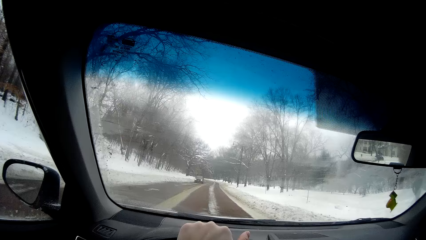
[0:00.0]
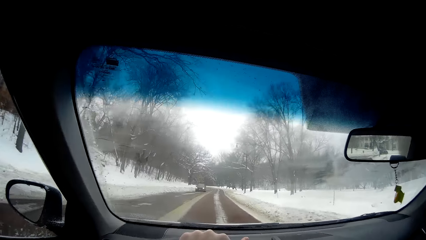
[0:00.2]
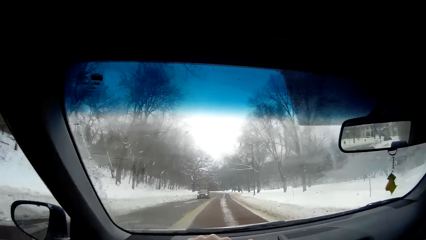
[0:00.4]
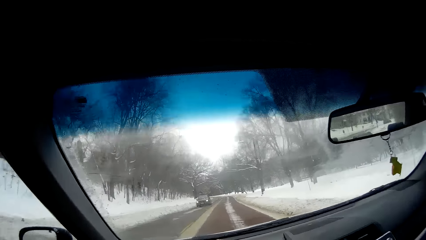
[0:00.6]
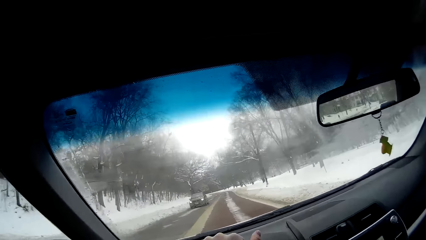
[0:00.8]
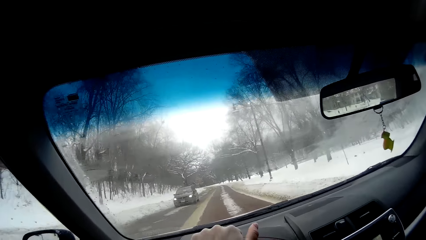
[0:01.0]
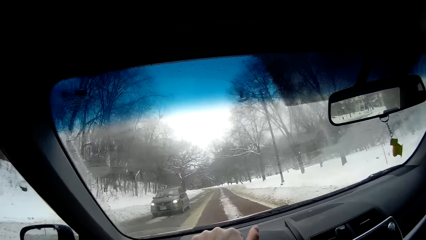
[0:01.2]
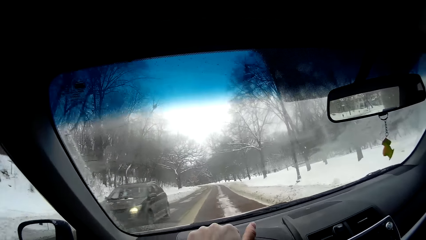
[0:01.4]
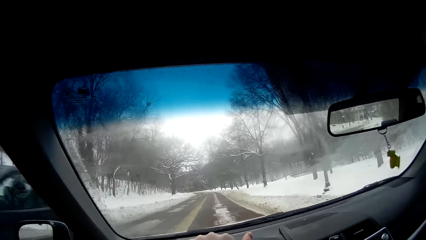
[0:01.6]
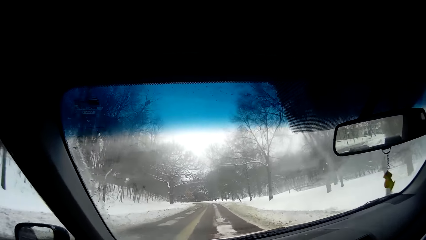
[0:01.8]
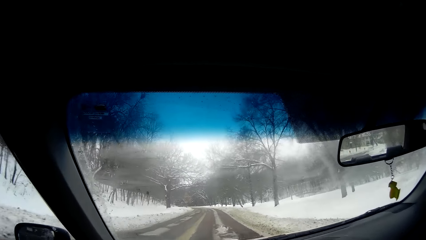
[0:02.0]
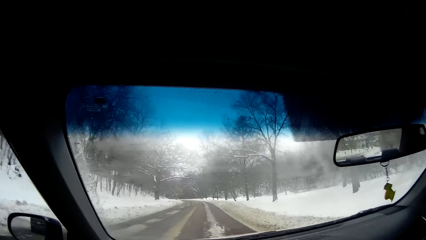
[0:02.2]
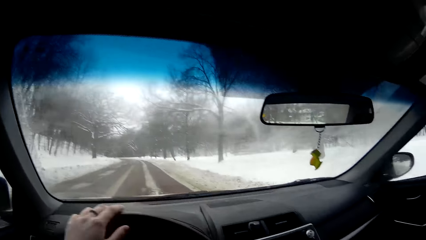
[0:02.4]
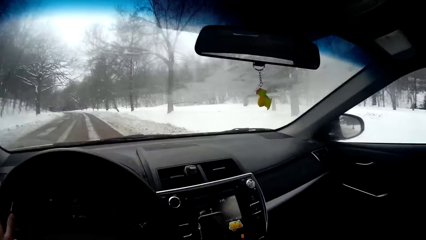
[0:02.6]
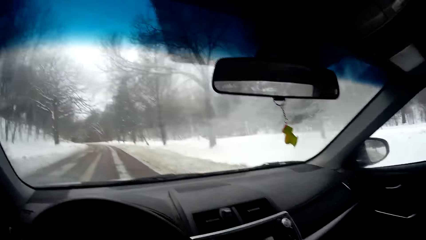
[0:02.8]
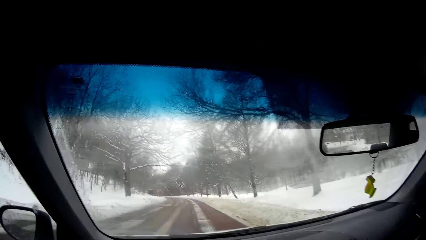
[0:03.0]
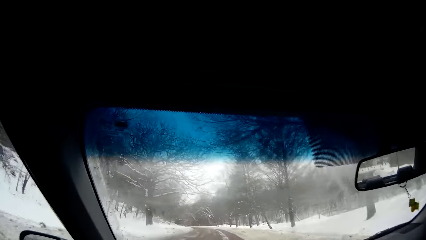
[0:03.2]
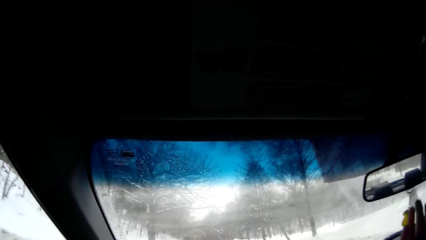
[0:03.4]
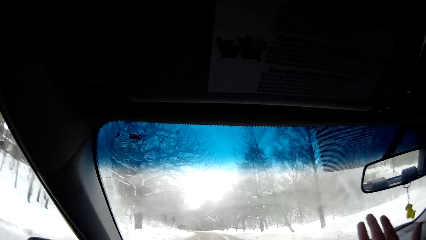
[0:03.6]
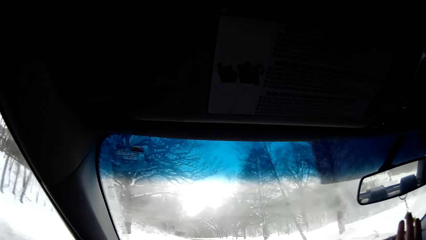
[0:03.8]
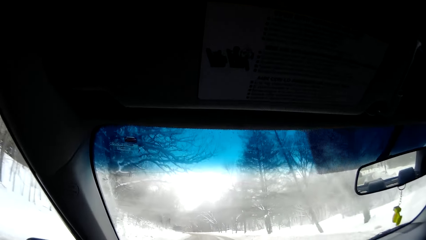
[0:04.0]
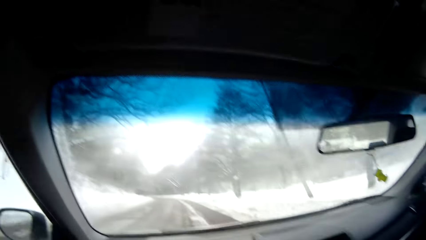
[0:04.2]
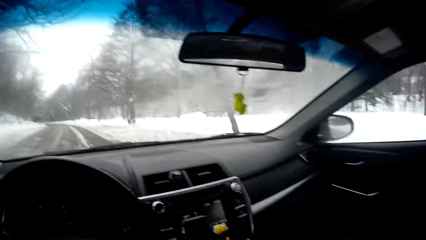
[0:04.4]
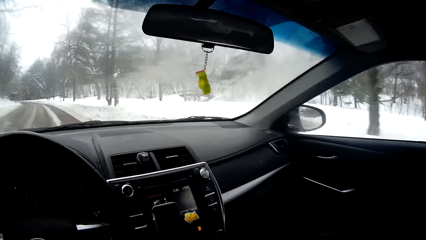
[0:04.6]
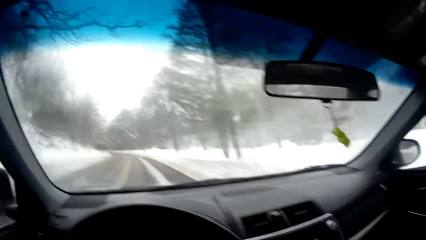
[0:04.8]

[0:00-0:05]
The camera wearer drives a car. They drive by a black car.

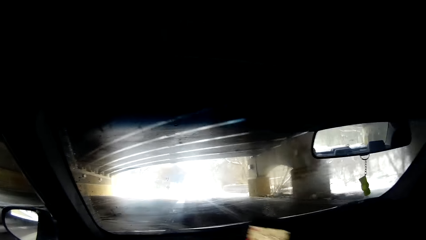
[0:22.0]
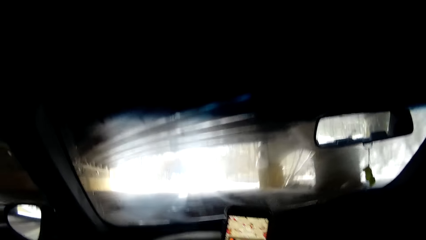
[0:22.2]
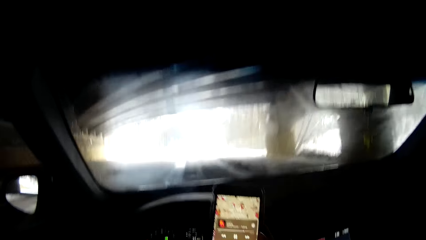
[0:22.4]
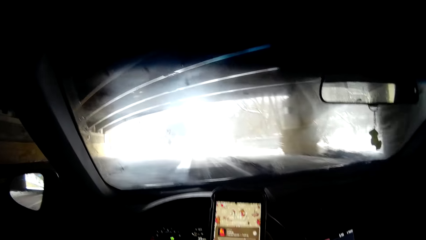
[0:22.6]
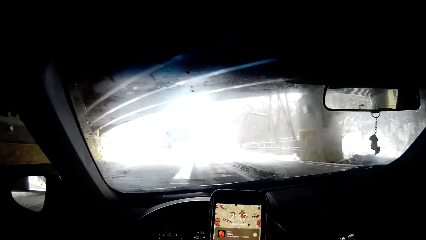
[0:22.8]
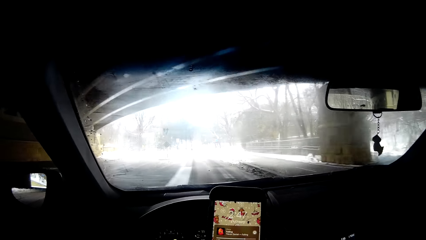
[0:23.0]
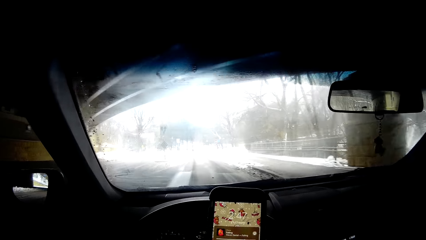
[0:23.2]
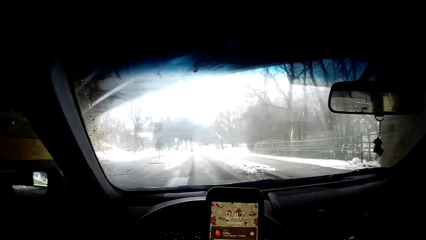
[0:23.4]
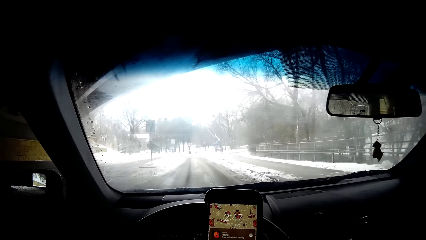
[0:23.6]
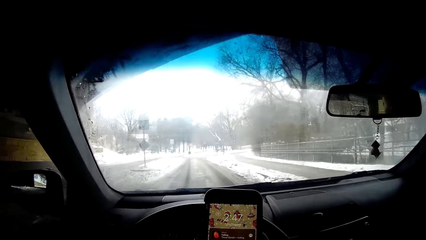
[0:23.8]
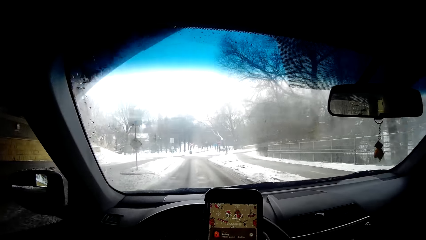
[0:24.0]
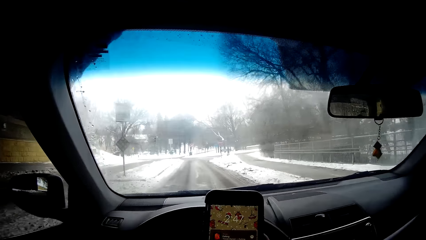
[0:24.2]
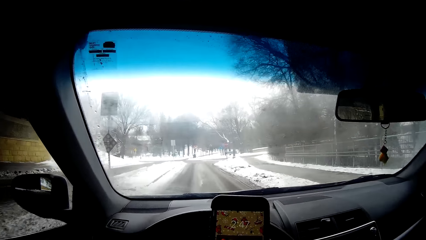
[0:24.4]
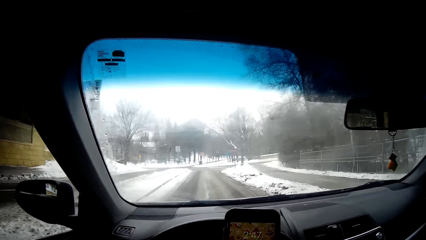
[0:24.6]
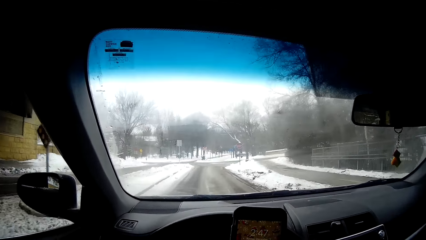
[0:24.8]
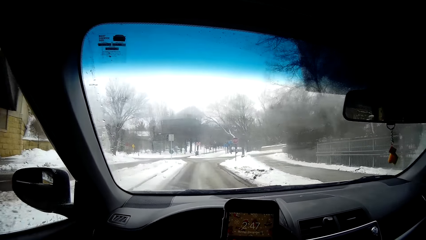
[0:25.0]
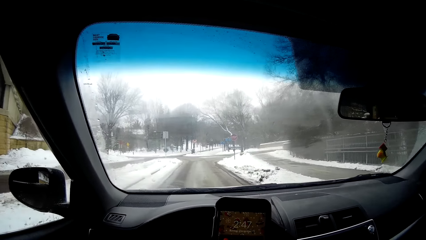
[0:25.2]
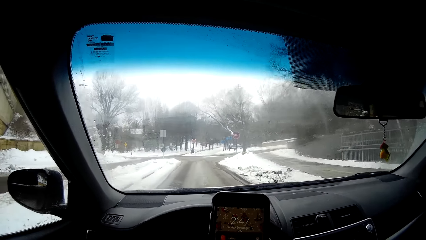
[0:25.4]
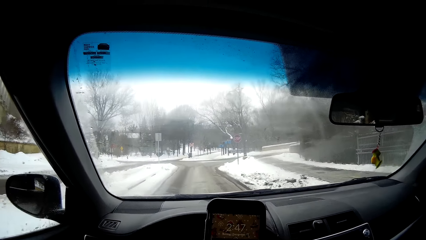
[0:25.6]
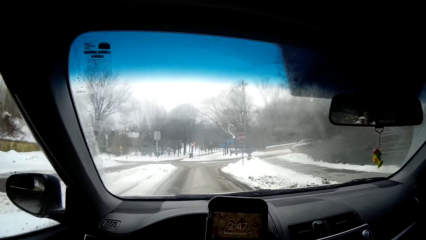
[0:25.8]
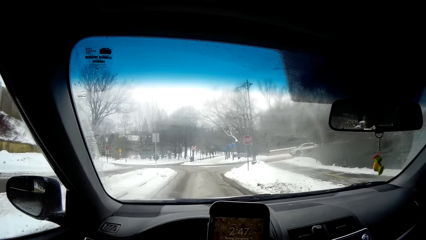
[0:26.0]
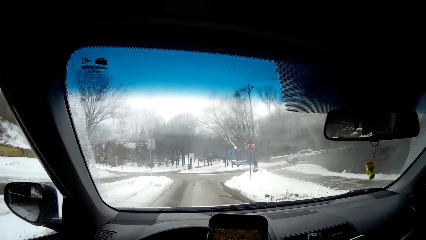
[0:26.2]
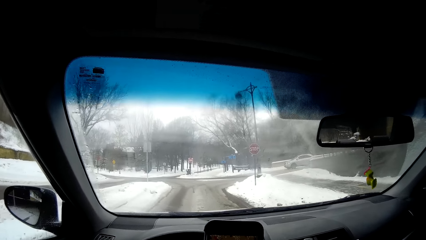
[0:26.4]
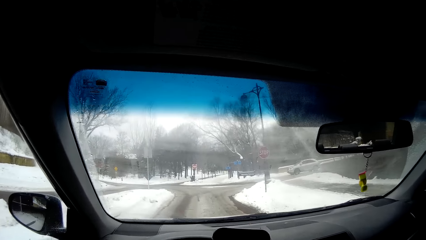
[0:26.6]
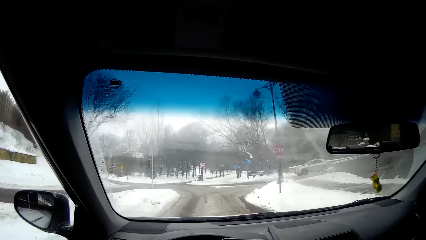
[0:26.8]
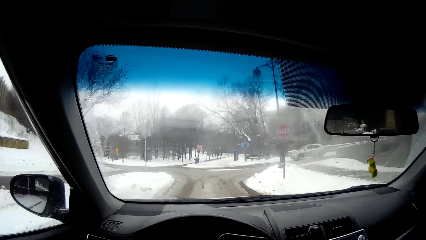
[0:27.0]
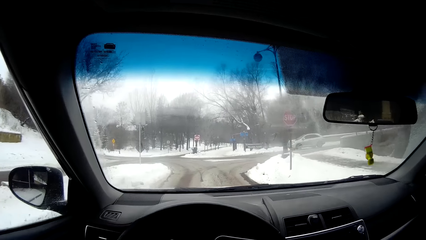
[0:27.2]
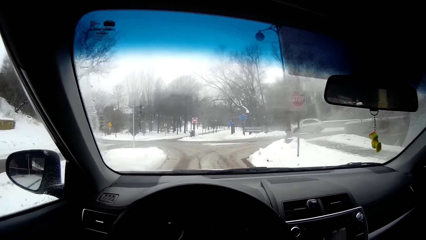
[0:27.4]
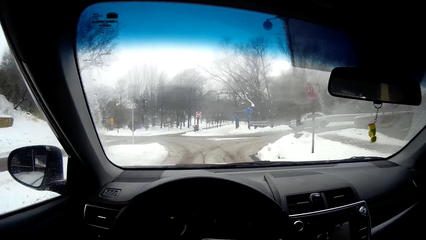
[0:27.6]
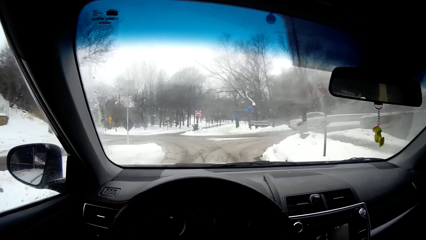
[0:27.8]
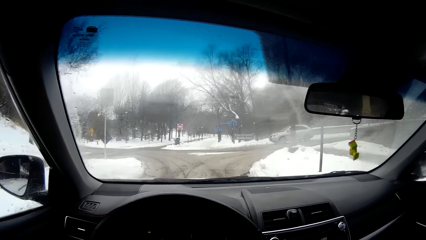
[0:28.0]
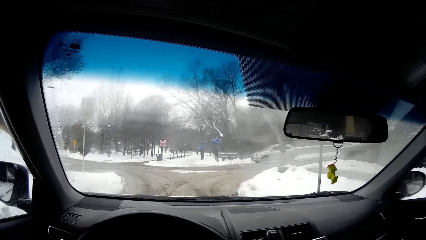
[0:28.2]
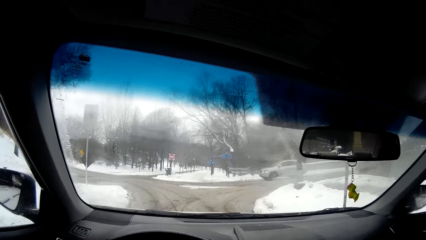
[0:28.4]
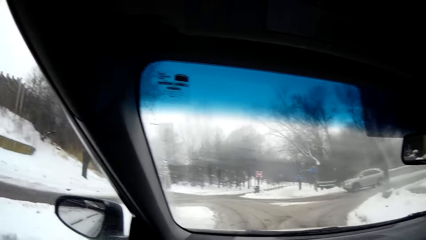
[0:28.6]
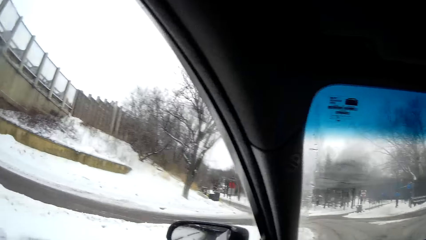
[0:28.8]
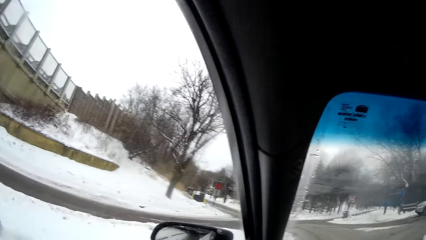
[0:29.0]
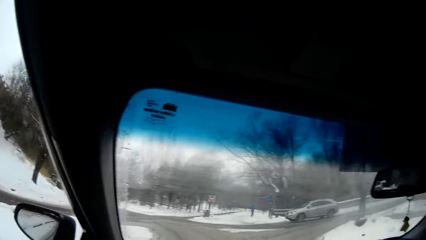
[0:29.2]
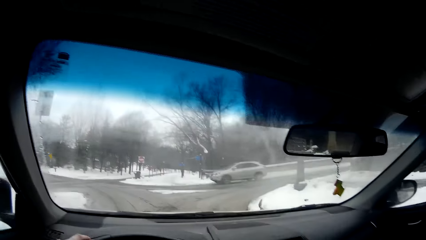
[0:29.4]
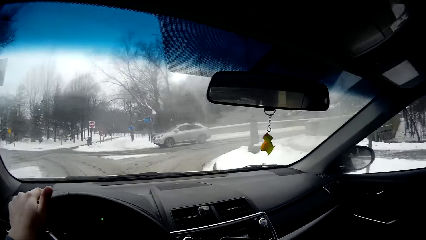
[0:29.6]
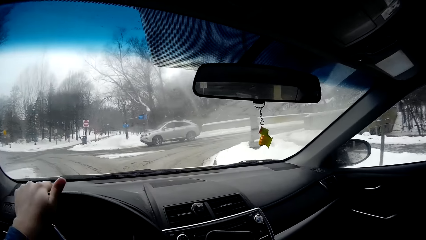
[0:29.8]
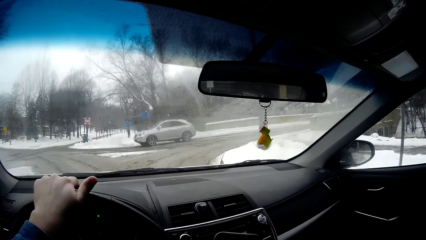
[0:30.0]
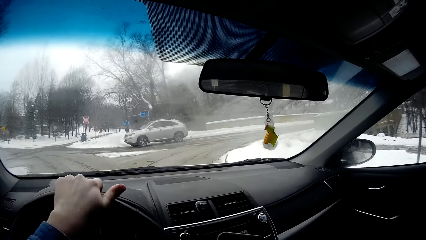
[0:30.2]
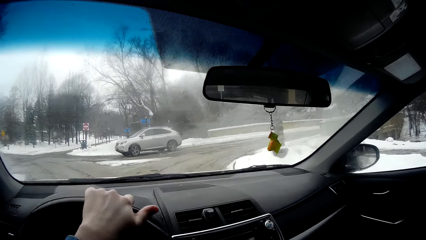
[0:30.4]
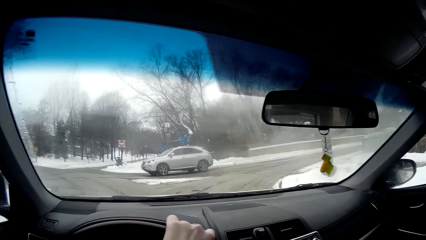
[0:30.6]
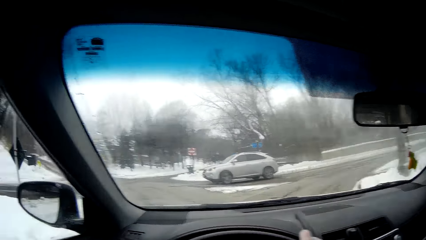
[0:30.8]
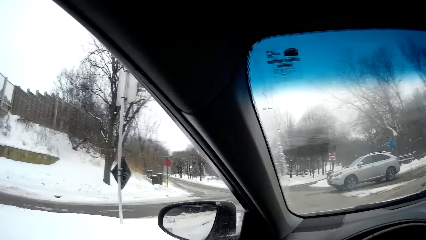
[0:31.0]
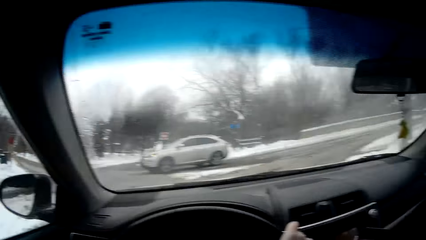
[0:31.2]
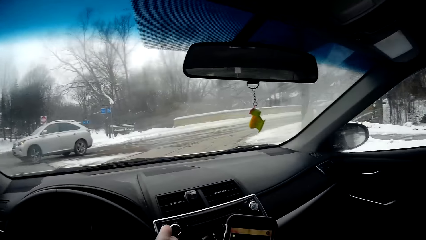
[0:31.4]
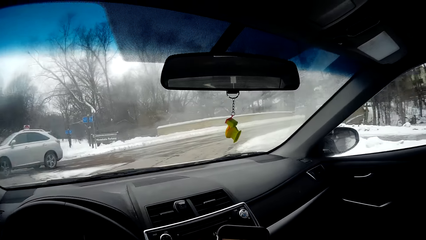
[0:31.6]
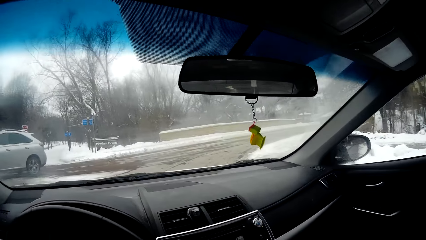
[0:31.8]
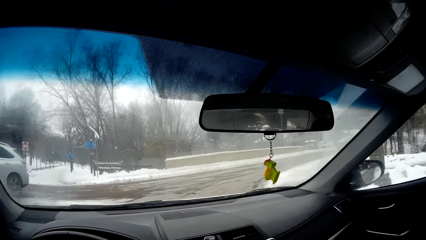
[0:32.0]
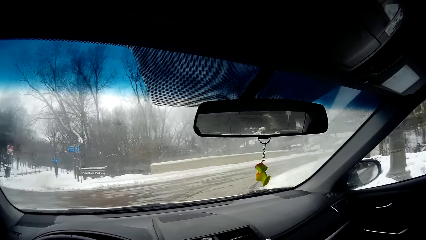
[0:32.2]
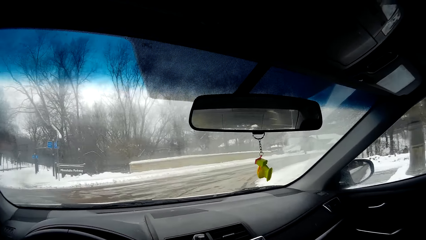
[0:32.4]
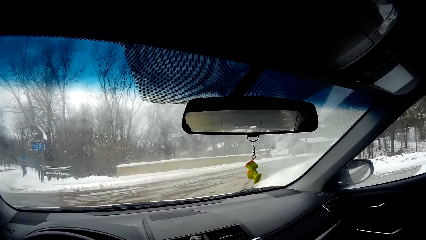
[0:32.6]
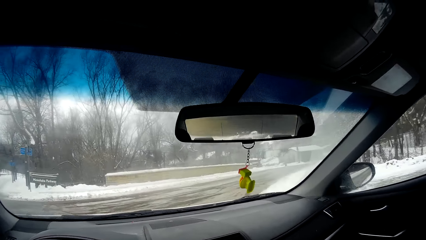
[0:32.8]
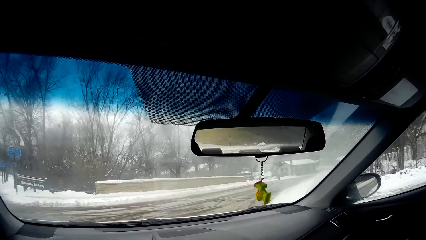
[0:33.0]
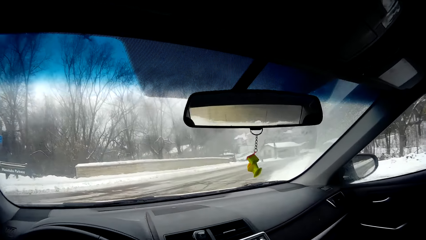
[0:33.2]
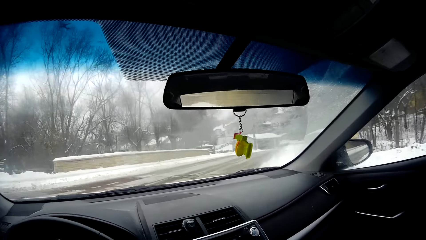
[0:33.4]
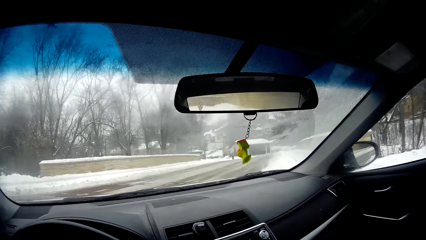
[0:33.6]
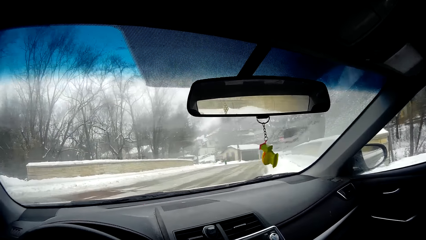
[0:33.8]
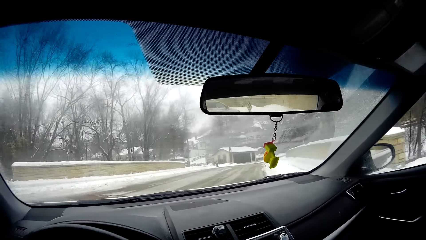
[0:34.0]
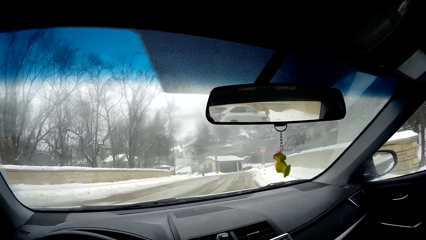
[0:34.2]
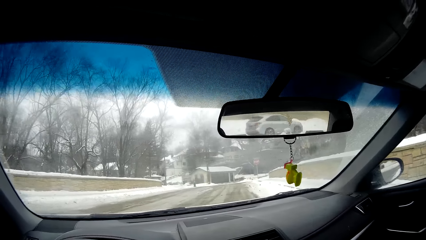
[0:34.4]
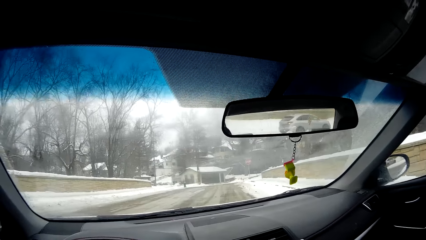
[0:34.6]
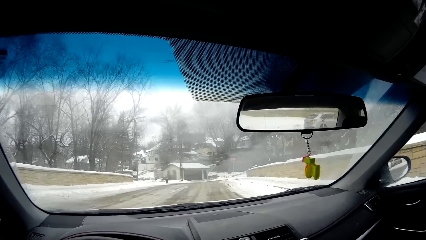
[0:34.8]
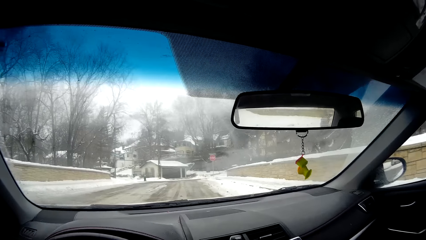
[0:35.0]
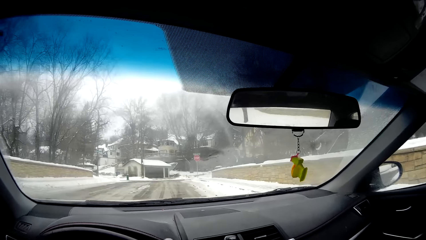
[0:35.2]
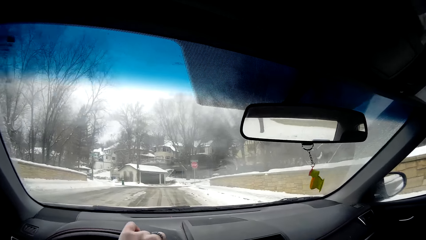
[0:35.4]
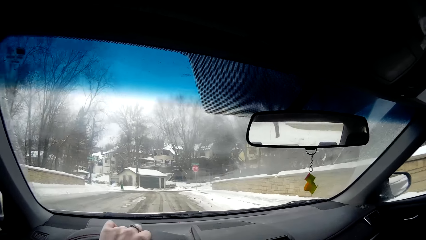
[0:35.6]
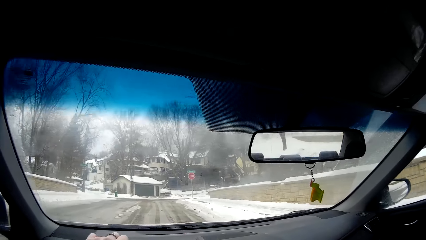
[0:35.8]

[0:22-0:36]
The camera wearer presses a phone. They drive and use the phone. They turn right. They drive by a grey car.
